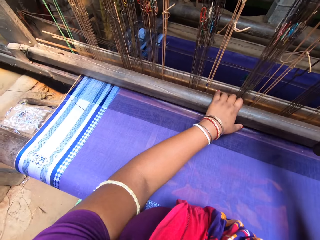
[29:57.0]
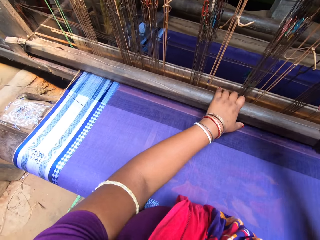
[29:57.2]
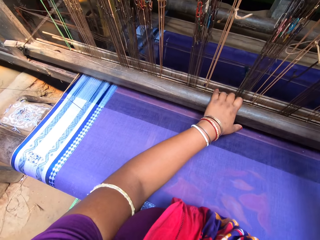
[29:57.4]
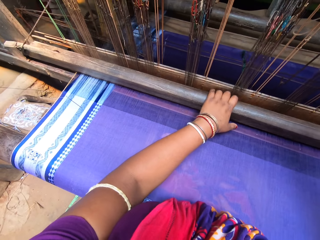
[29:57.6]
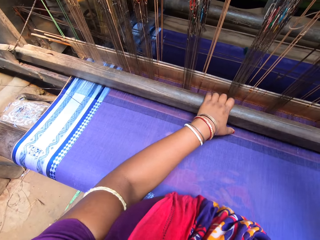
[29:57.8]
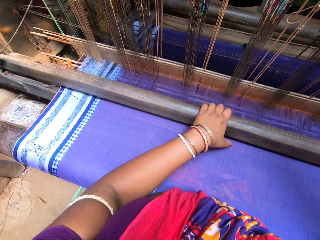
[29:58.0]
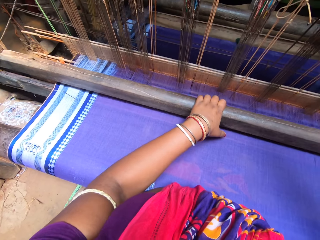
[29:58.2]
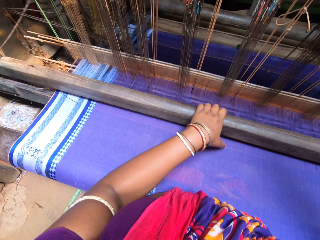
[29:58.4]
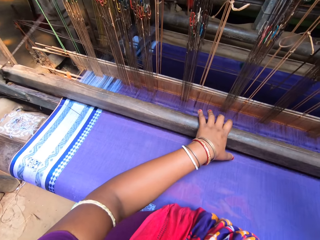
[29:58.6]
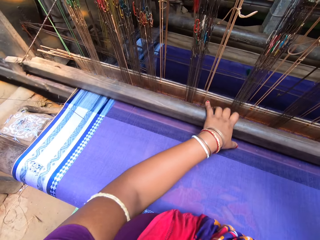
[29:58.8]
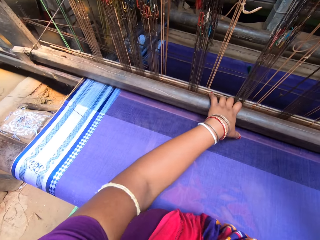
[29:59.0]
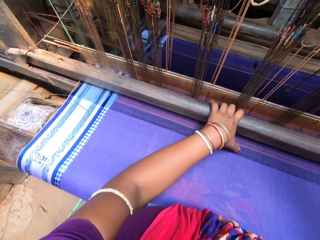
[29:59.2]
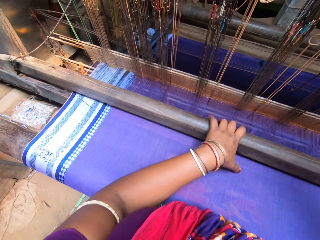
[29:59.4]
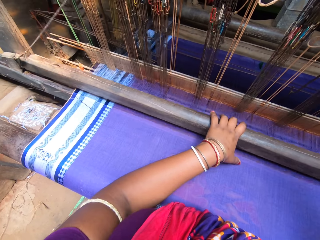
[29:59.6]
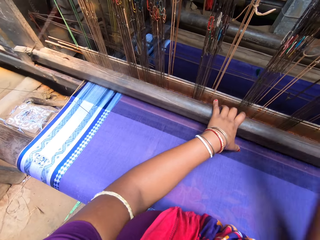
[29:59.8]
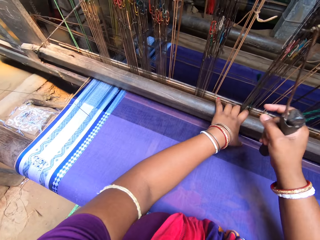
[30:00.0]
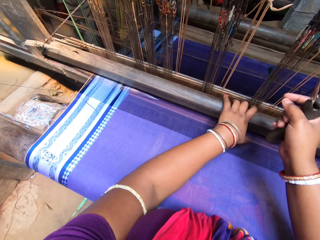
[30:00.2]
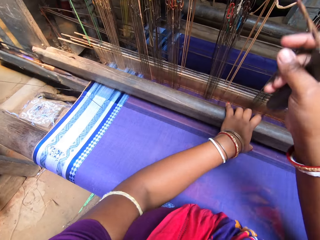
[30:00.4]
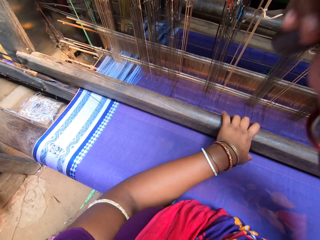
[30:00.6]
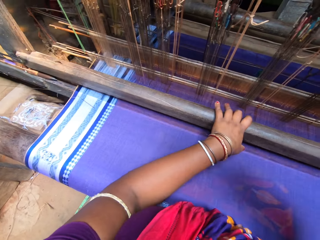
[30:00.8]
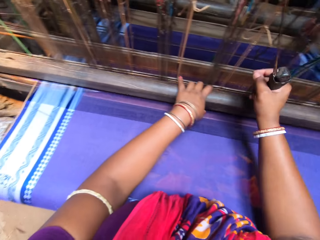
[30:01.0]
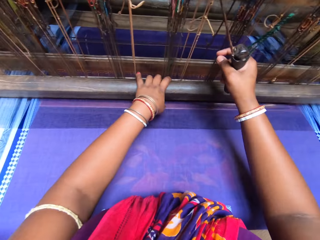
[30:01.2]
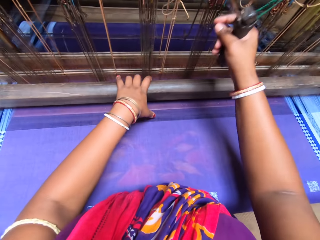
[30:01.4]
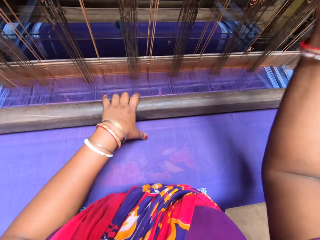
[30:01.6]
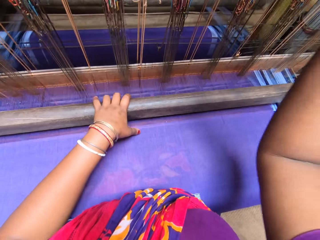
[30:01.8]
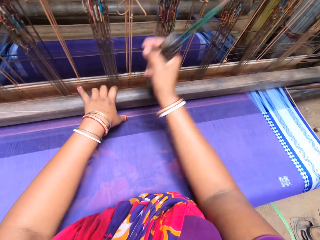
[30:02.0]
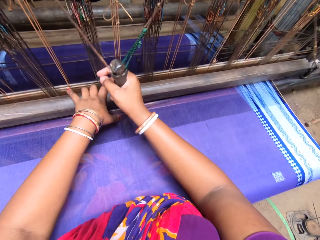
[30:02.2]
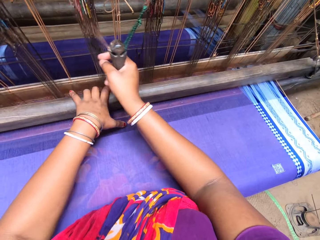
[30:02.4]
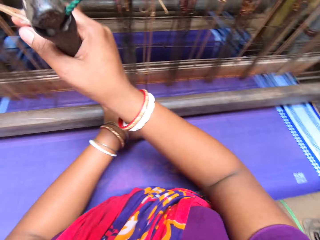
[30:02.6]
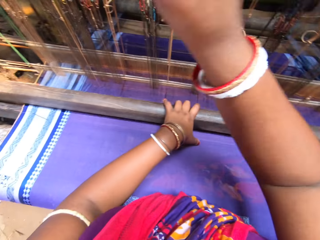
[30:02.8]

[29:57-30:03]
The camera wearer weaves the mat.

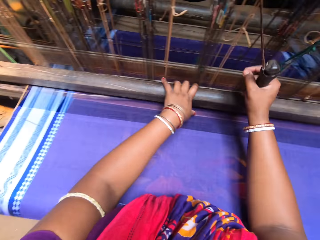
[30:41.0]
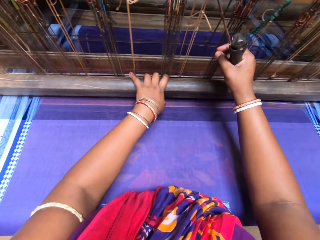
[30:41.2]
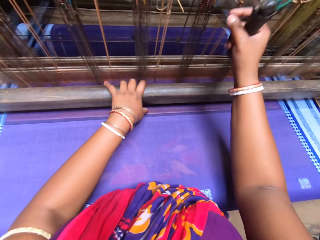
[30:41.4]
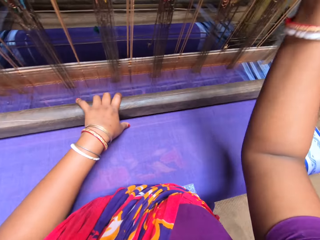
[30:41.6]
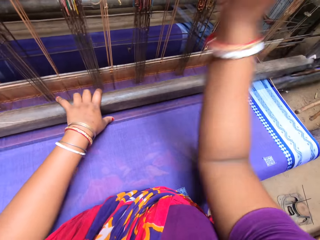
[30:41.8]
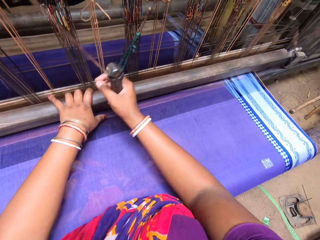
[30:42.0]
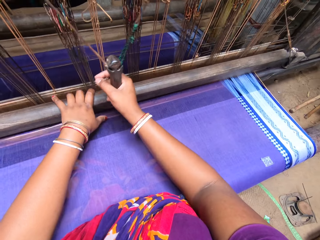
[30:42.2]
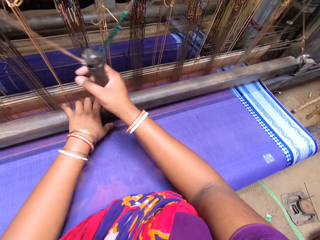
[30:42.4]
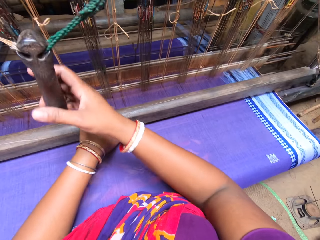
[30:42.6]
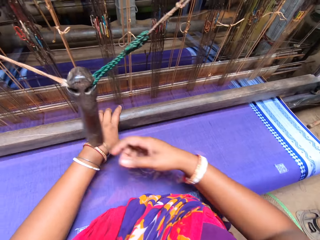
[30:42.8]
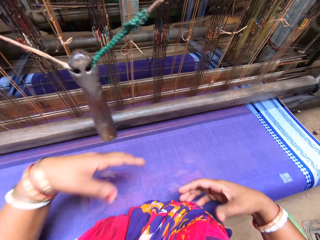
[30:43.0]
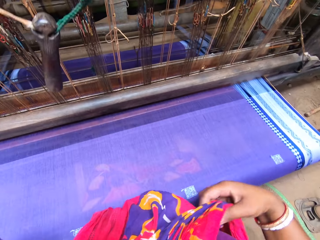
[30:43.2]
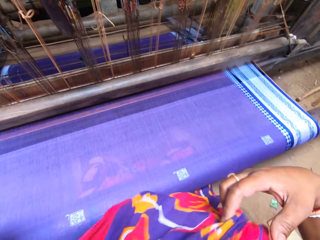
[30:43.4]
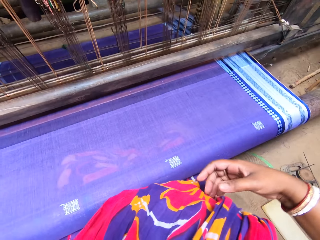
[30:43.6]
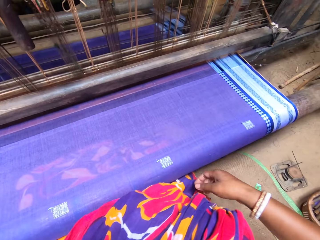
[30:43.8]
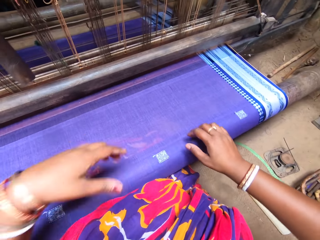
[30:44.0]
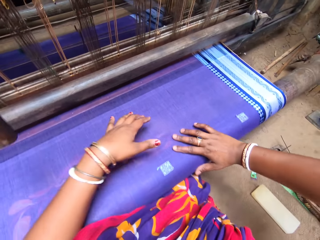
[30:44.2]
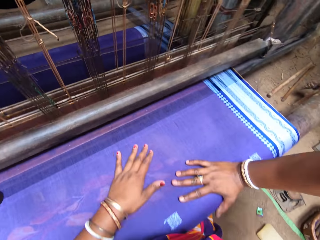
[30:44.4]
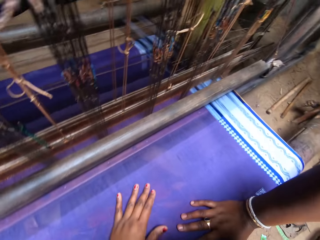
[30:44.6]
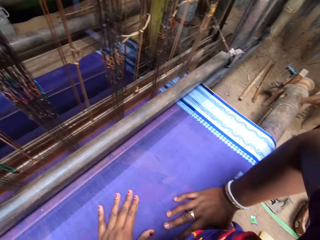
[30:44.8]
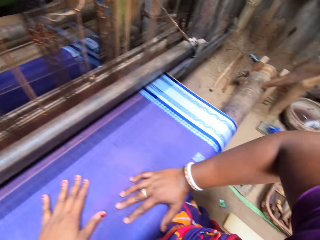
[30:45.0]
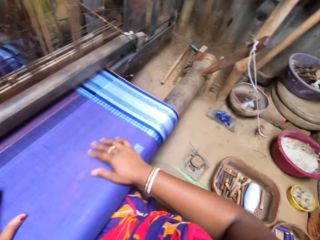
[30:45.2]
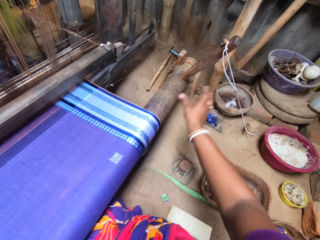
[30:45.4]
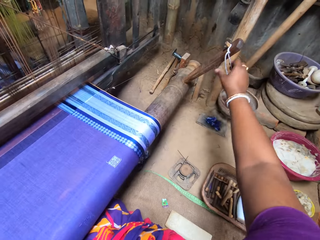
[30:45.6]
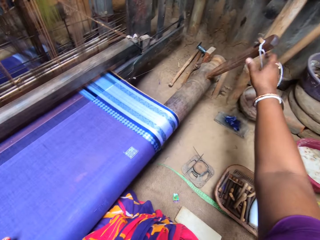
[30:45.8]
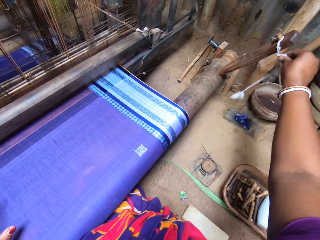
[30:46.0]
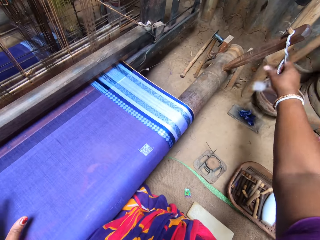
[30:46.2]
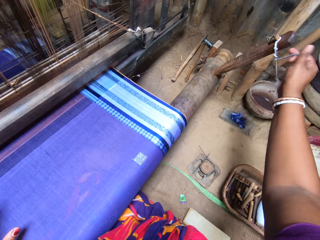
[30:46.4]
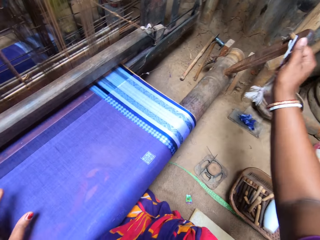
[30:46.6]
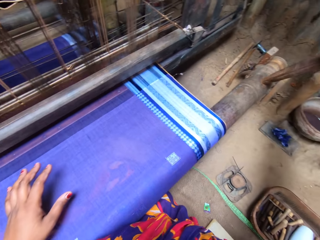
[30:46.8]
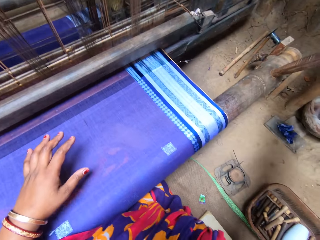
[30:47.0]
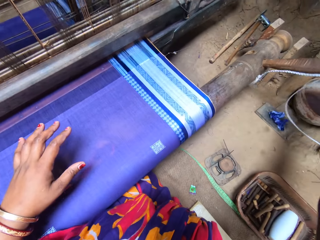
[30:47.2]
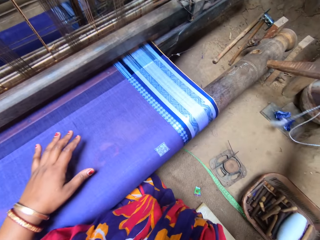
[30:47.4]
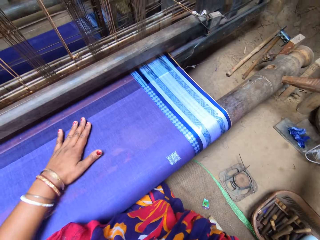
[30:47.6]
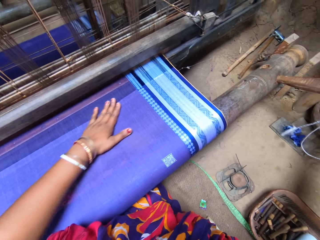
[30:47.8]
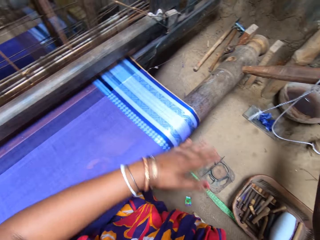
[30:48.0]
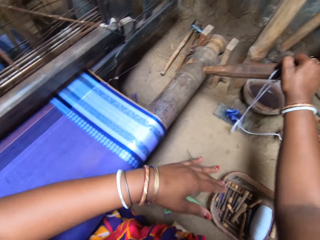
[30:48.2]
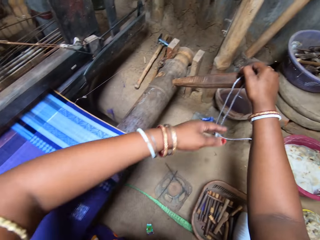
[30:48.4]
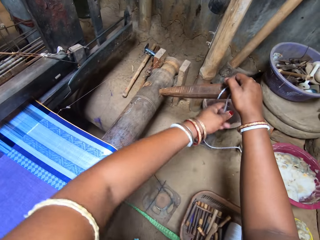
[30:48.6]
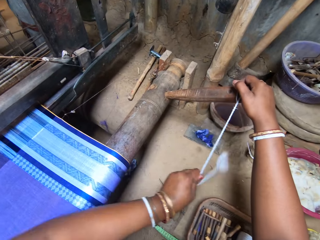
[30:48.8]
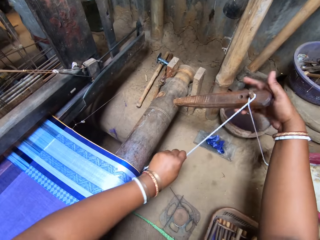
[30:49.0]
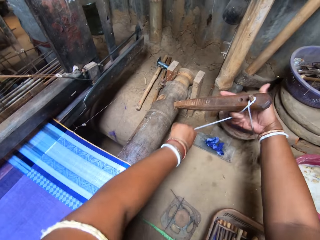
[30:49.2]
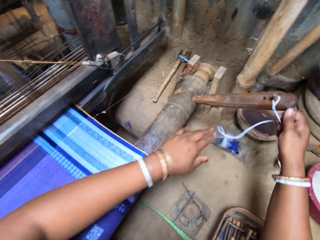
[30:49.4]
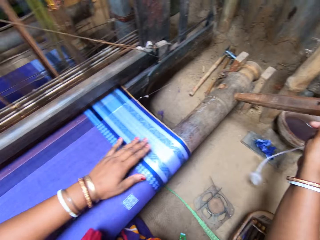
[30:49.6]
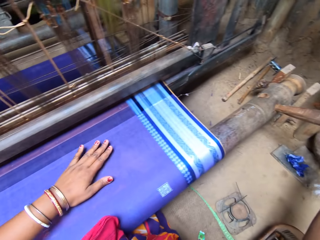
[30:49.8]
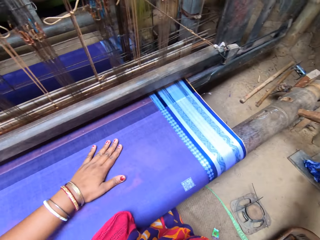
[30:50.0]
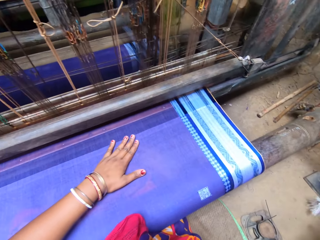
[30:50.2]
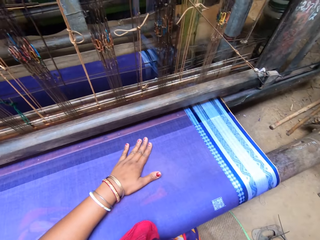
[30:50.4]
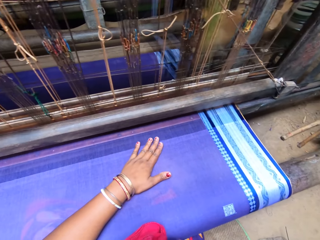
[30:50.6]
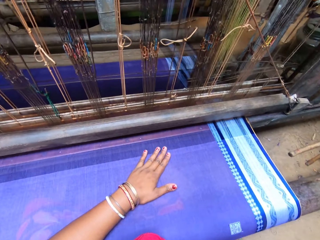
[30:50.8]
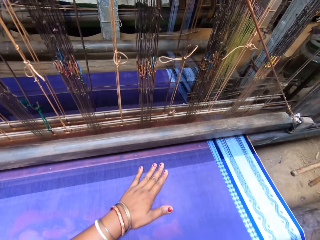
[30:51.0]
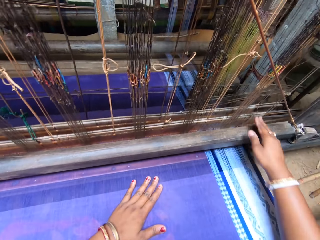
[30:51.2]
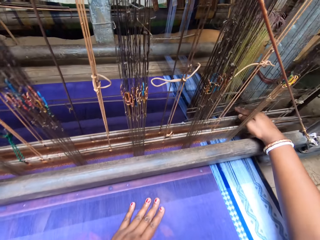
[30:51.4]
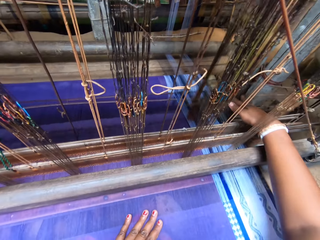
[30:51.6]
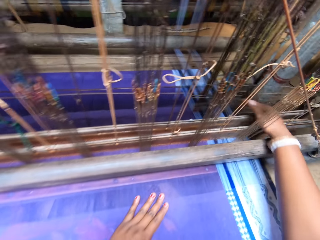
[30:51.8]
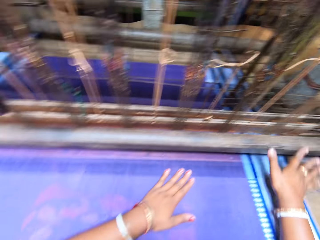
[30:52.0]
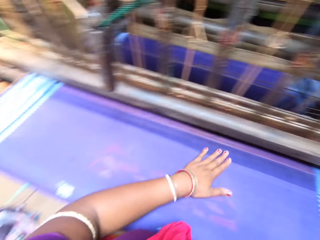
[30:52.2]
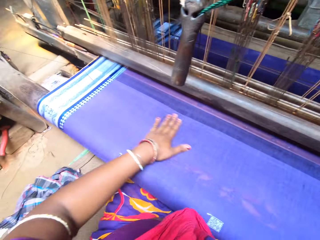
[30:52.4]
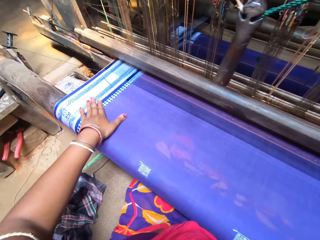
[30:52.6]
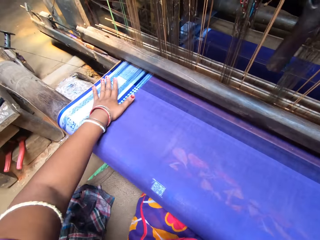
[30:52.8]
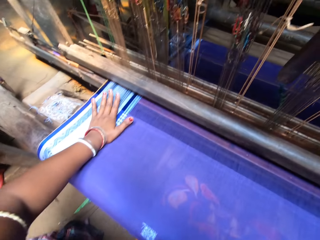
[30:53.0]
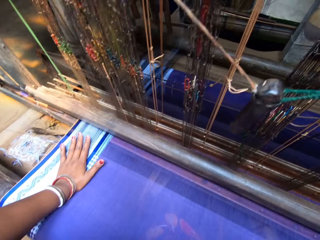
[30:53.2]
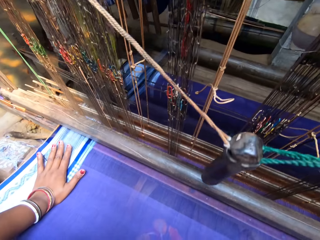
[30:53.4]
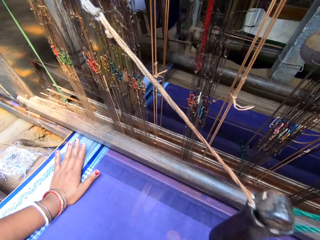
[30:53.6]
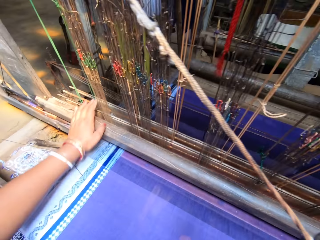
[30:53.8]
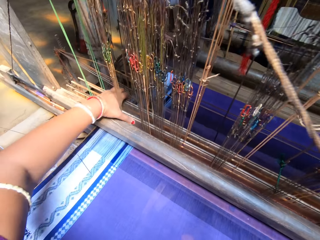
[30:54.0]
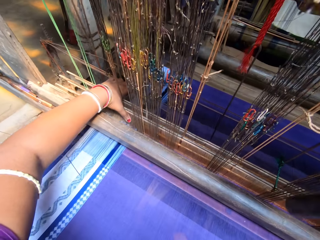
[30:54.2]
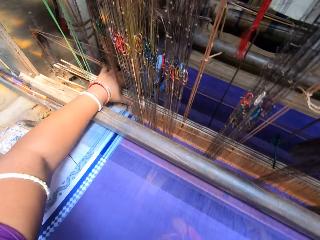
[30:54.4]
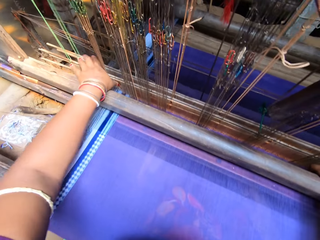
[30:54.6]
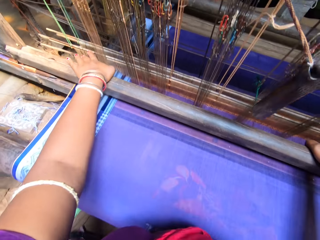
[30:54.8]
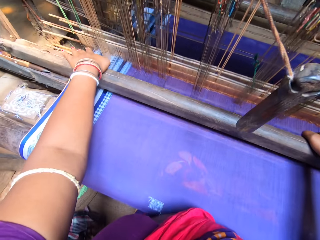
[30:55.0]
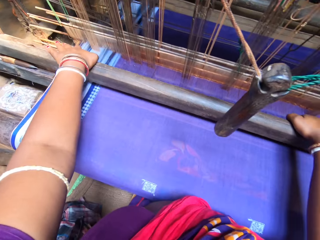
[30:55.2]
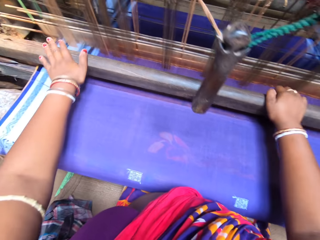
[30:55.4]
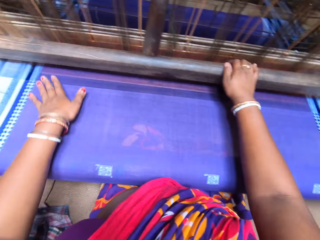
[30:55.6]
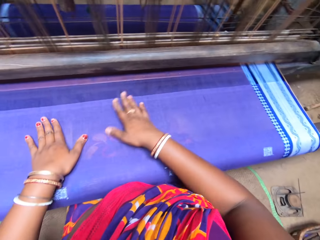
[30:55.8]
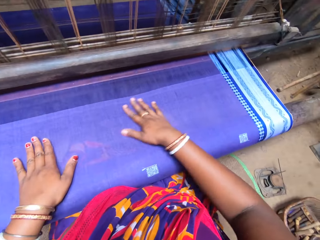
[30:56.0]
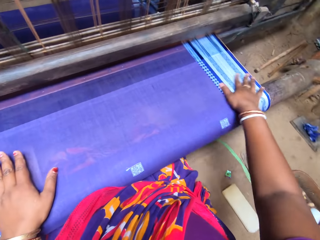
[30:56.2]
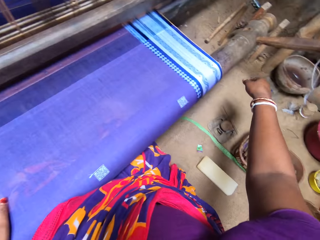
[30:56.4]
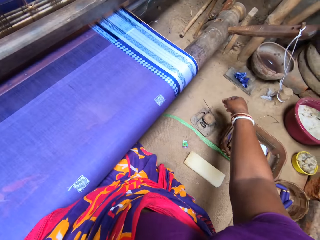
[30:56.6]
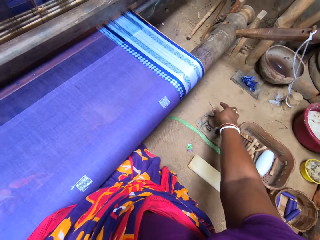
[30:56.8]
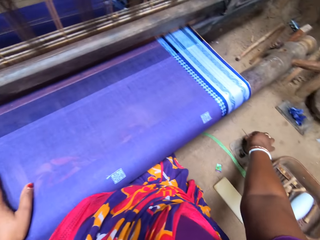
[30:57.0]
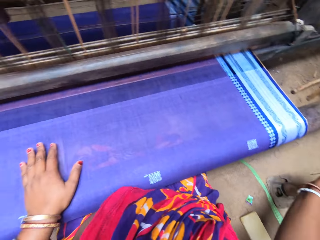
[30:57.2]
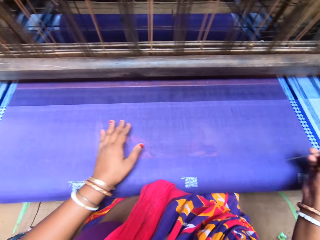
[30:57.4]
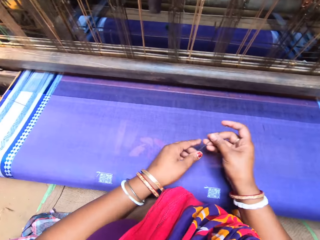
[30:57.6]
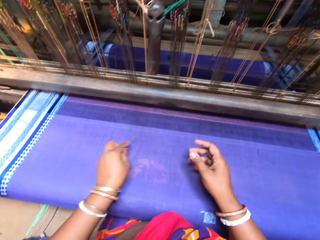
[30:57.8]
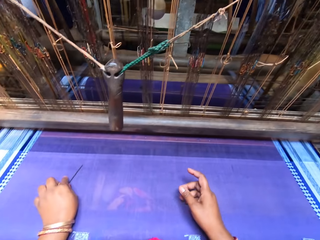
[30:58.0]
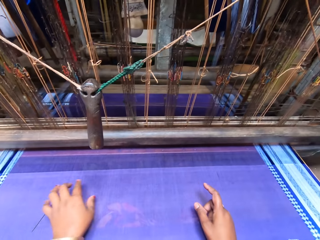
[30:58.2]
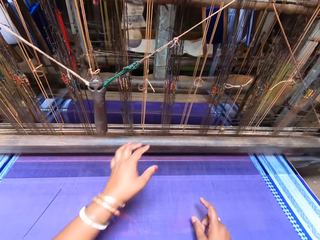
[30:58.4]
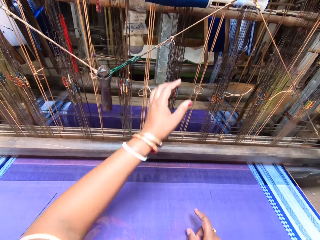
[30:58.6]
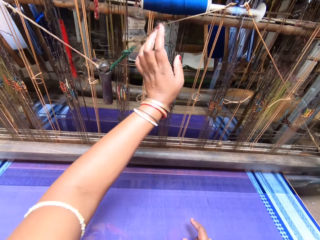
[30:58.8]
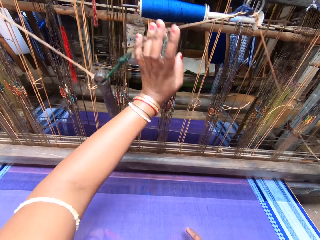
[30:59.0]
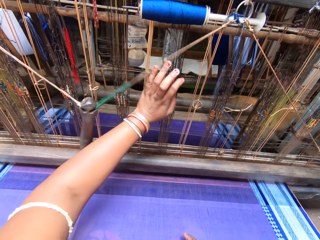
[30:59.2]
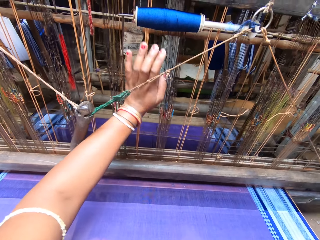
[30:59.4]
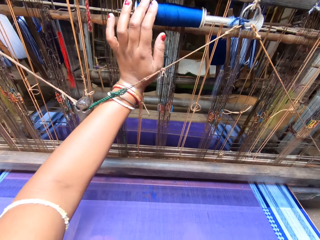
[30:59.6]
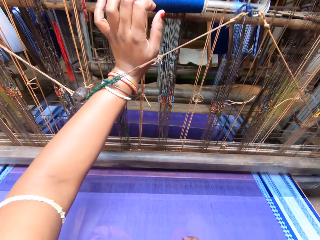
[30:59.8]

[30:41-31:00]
The camera wearer adjusts her cloth with both hands. She rests on the loom with both hands. She grabs the lever thread with her right hand. She rotates the cloth roller with the lever in her right hand. She wipes the cloth piece with her left hand. She rolls the mat. She pulls the lever rope with her left hand. She passes the lever rope to her right hand. She taps the cloth piece with her left hand. She pushes the heald wires with her right hand. She grabs the heddles beam with her left hand. She moves the loom roller with both hands. She wipes the cloth piece with her right hand. She grabs a needle with her right hand. She passes the needle to her left hand. She drops the needle on the cloth piece with her left hand.
